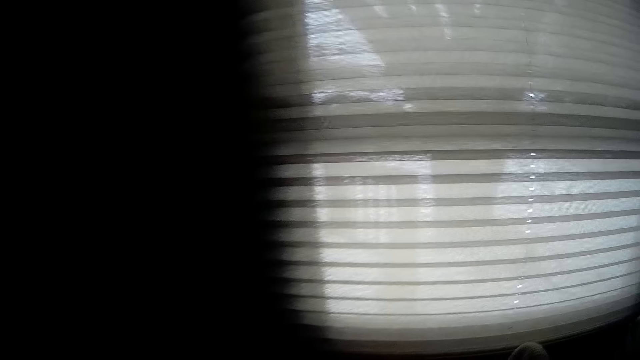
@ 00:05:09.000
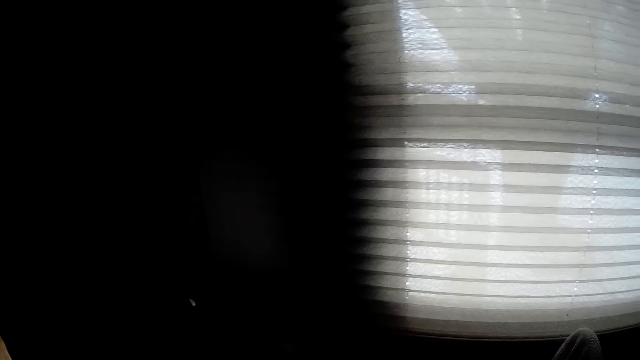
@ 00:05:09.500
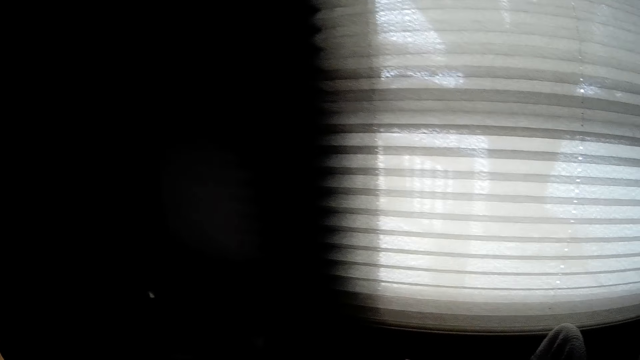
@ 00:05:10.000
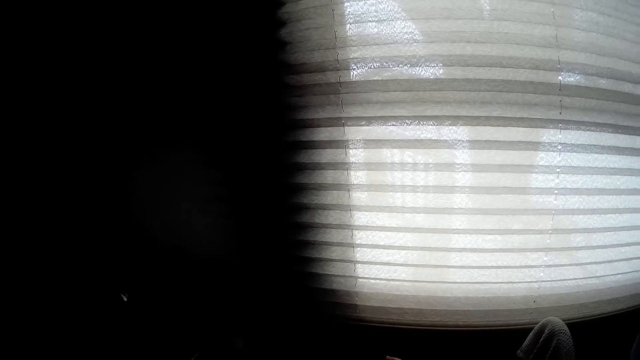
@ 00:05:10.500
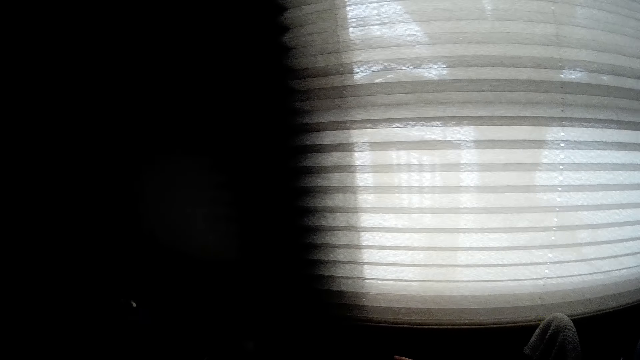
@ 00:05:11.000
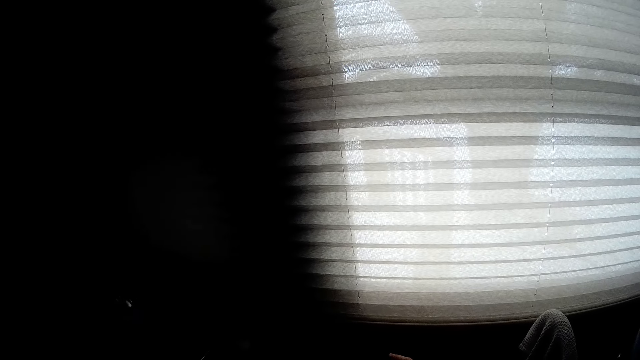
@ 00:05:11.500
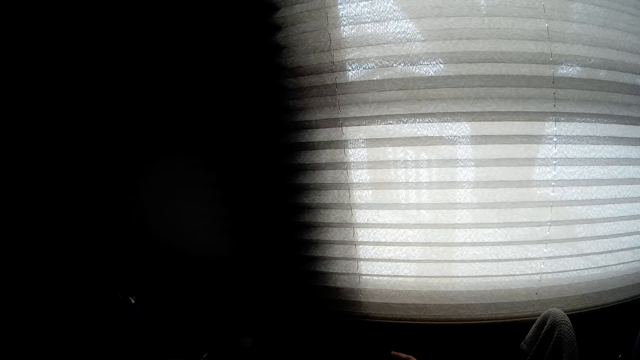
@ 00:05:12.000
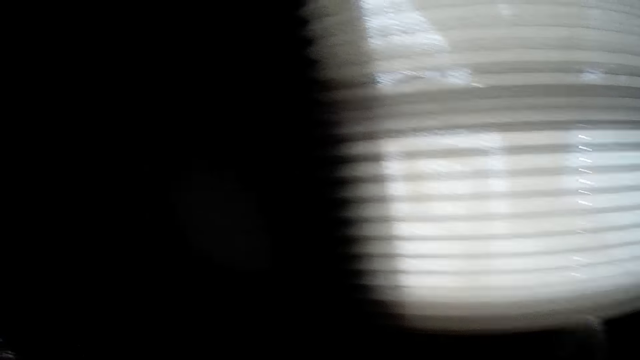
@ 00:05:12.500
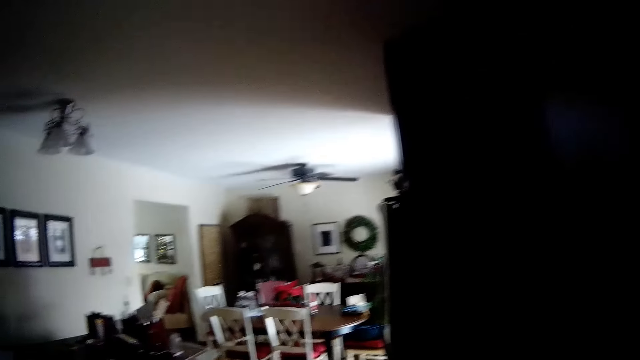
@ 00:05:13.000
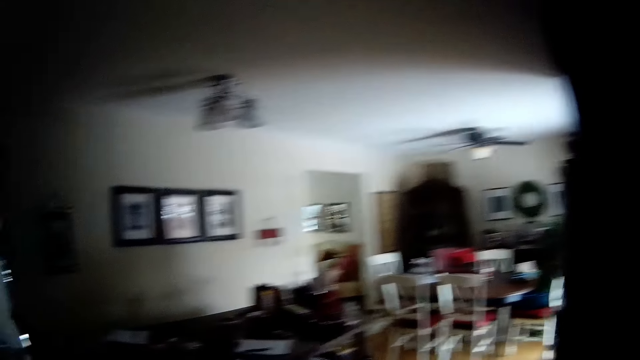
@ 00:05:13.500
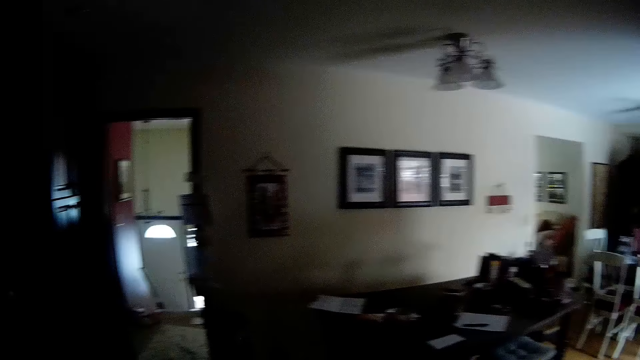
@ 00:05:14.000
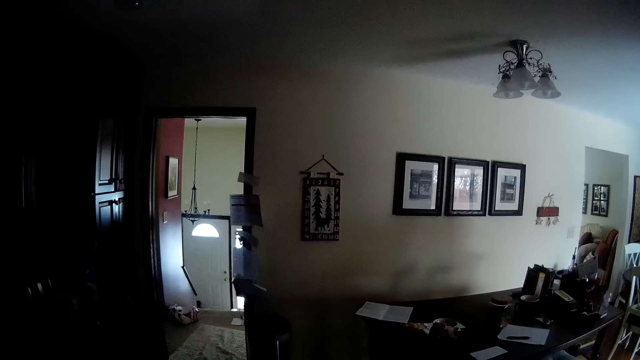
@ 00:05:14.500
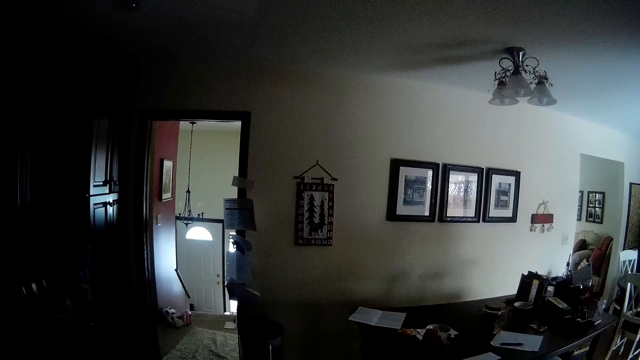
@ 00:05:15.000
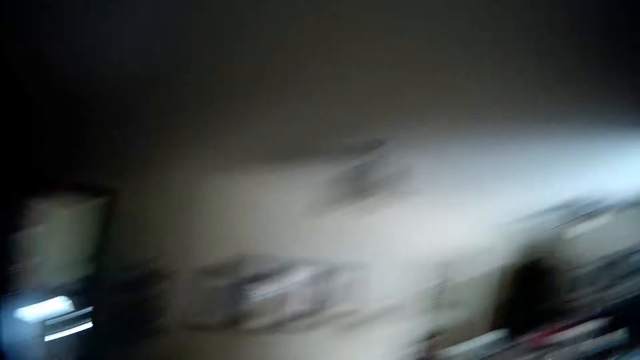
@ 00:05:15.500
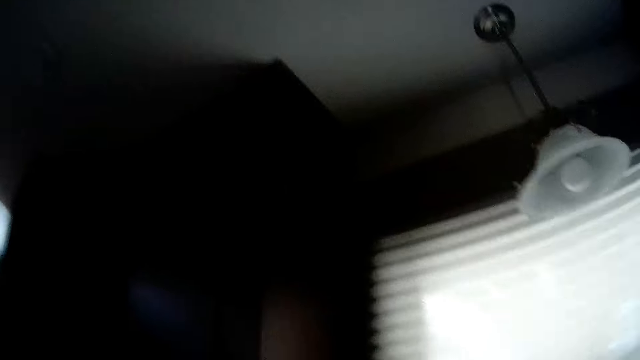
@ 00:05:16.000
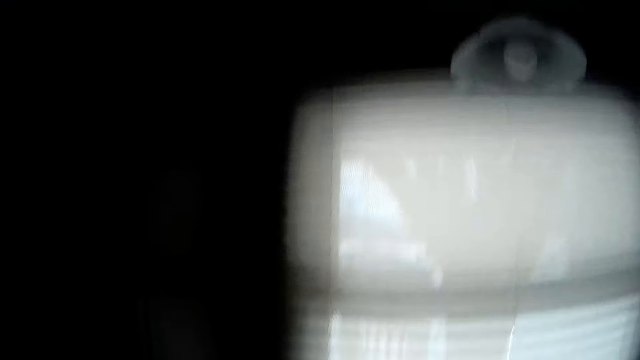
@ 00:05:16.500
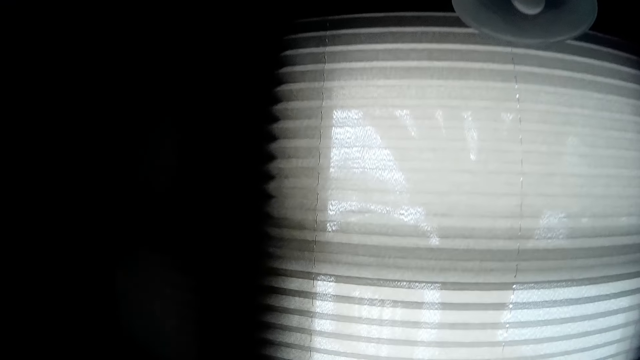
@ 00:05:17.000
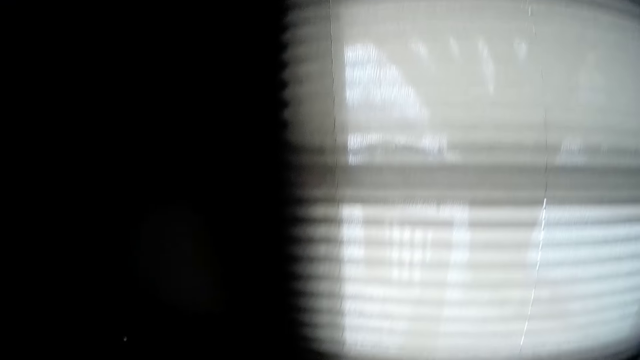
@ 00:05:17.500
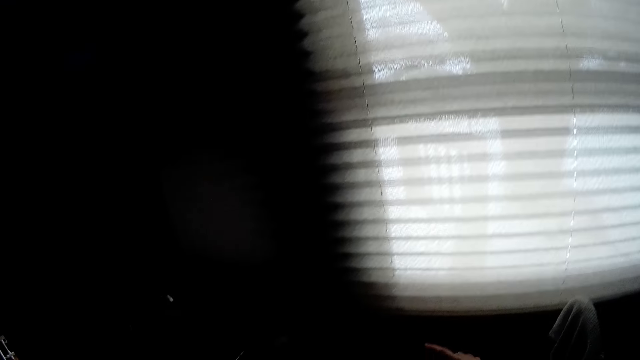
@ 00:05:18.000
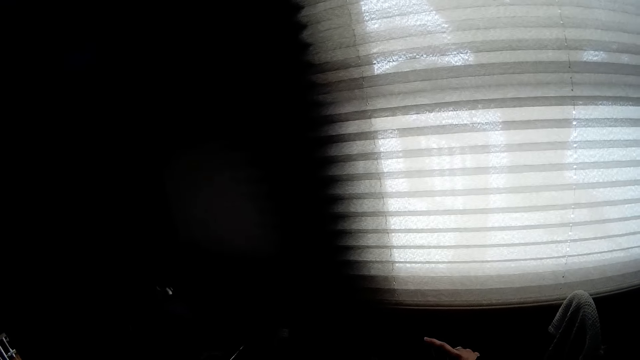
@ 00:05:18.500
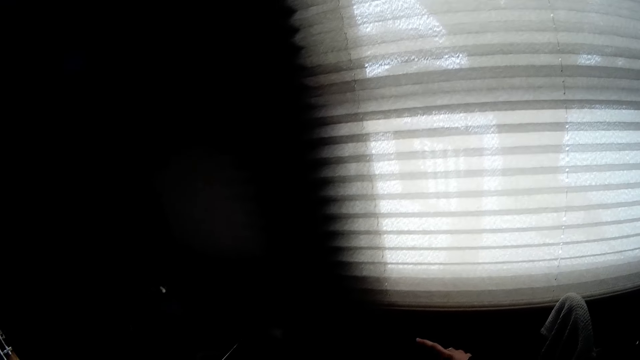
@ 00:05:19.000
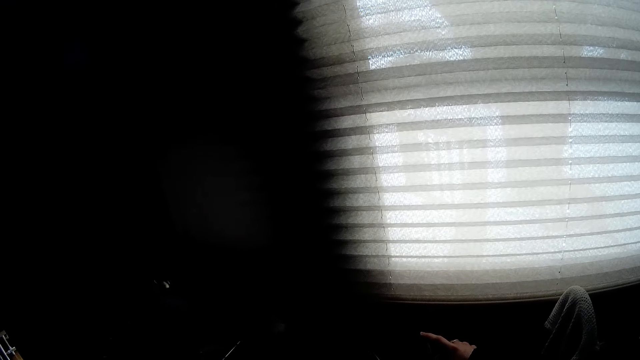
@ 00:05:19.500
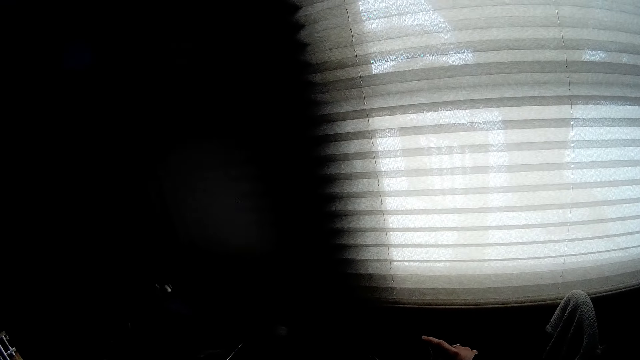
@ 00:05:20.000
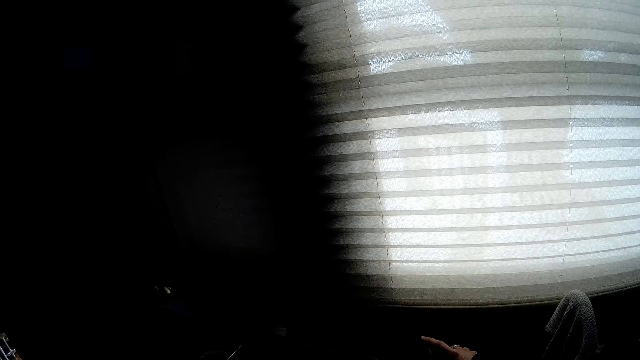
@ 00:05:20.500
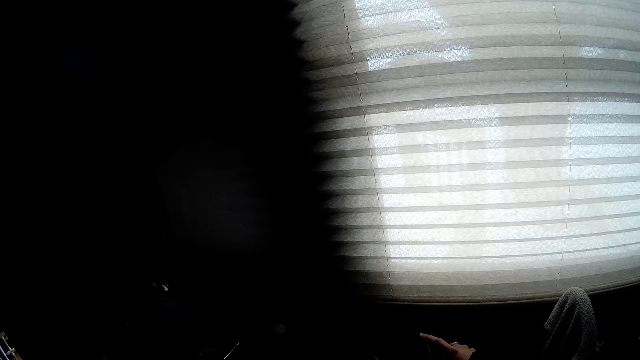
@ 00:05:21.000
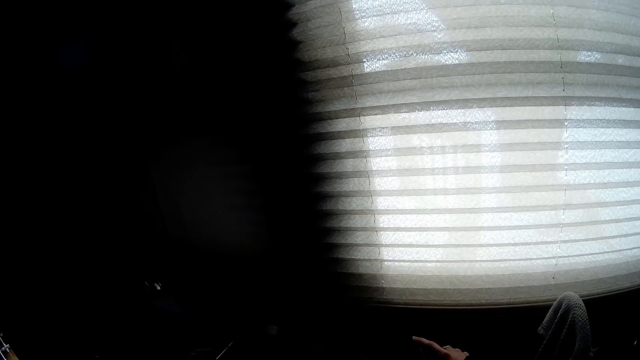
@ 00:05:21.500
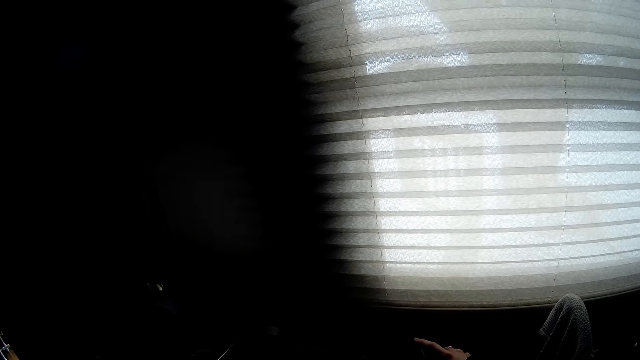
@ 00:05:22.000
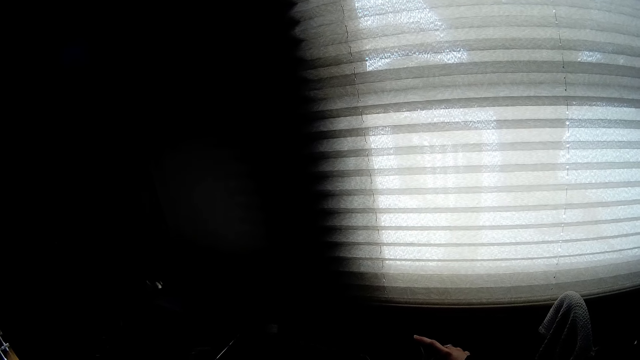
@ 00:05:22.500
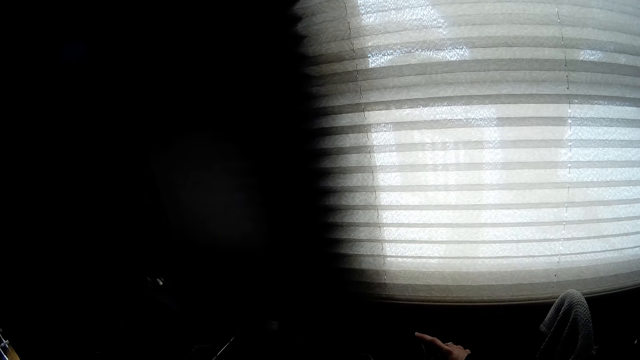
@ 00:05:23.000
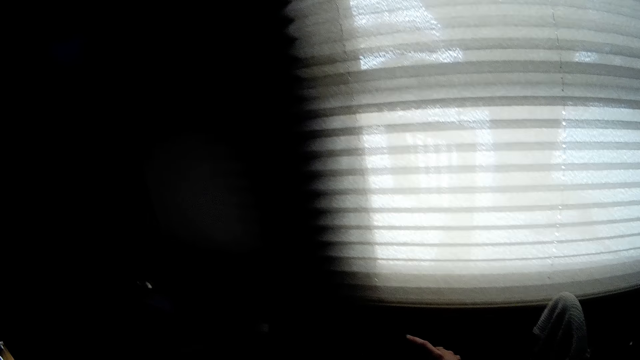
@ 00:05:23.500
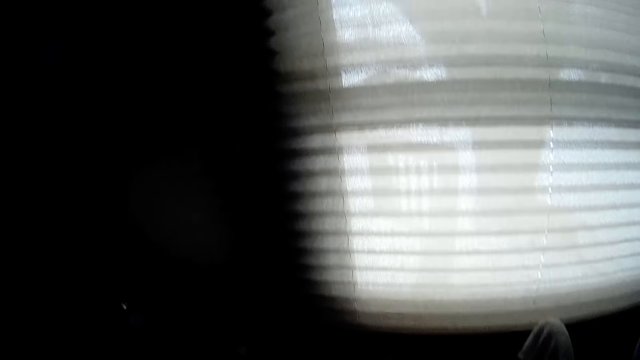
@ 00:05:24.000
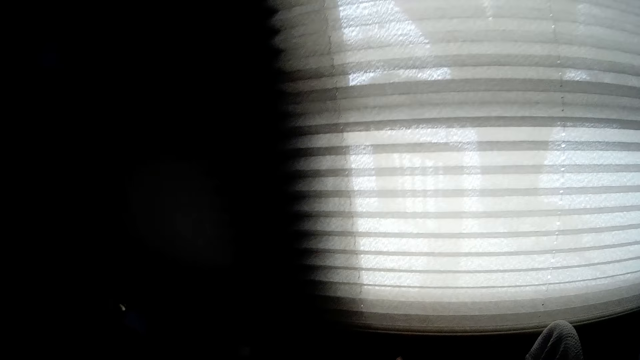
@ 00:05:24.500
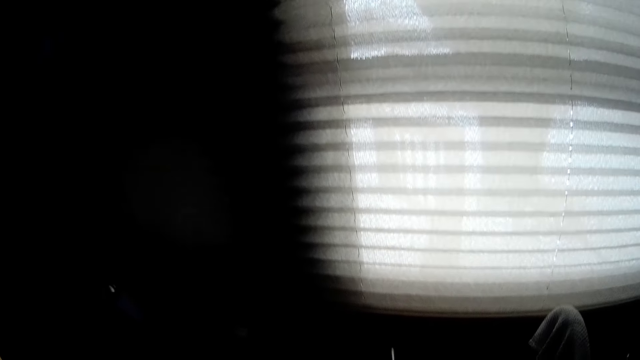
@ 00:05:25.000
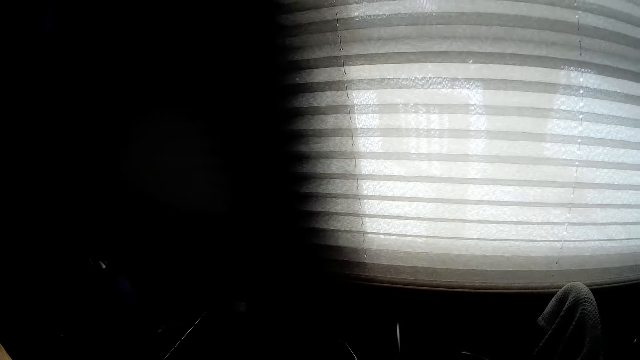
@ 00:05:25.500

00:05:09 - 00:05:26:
The camera wearer looks at the dining room. They look at the curtain on the window.

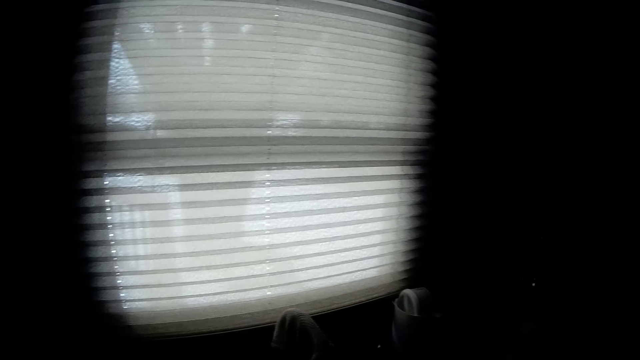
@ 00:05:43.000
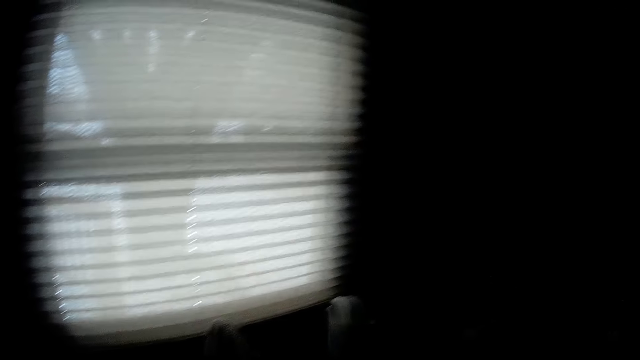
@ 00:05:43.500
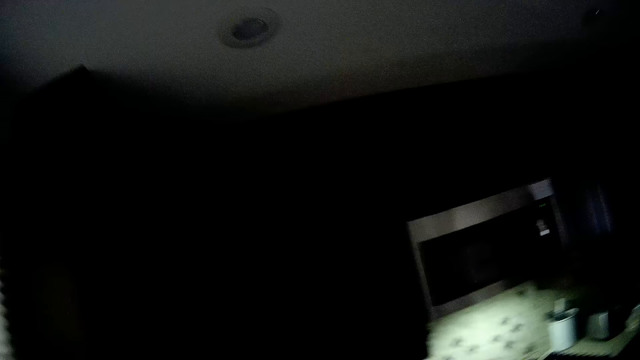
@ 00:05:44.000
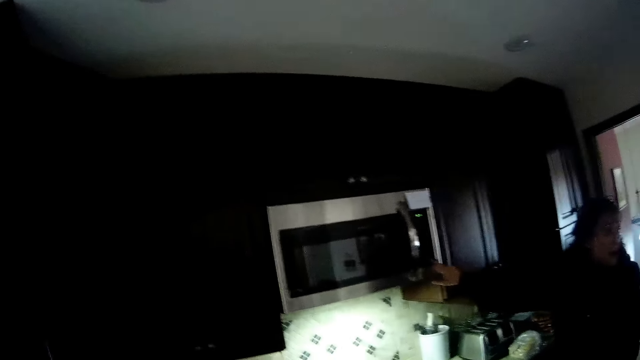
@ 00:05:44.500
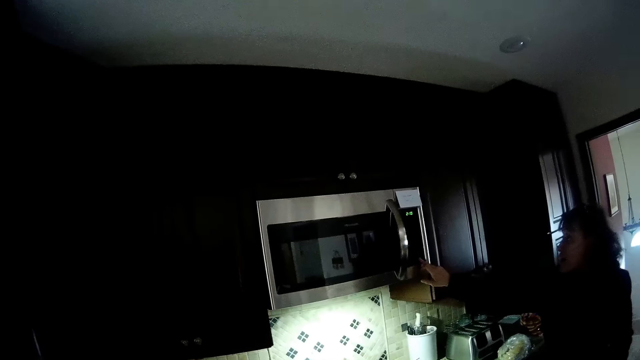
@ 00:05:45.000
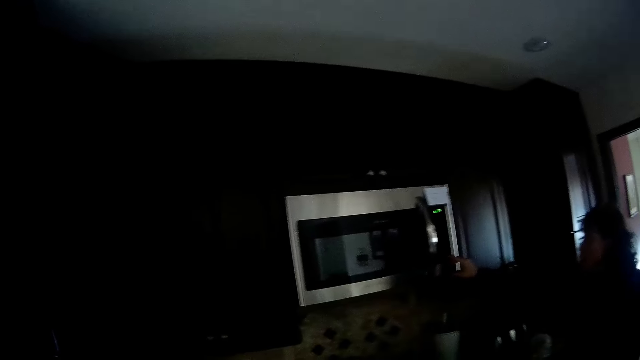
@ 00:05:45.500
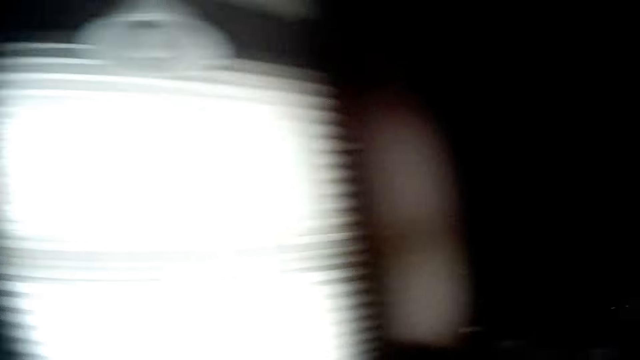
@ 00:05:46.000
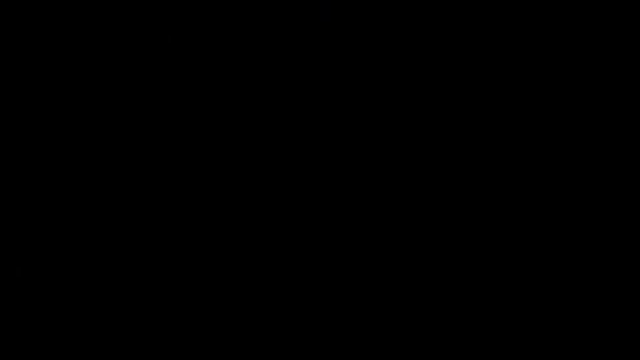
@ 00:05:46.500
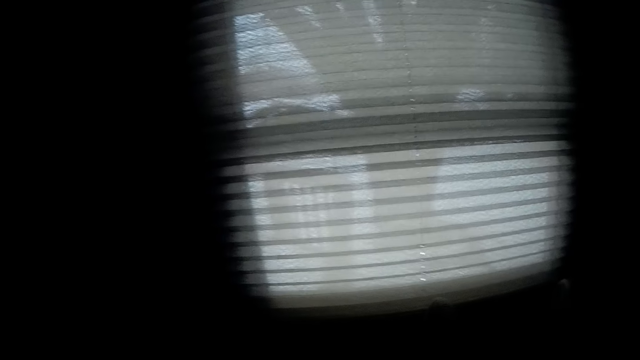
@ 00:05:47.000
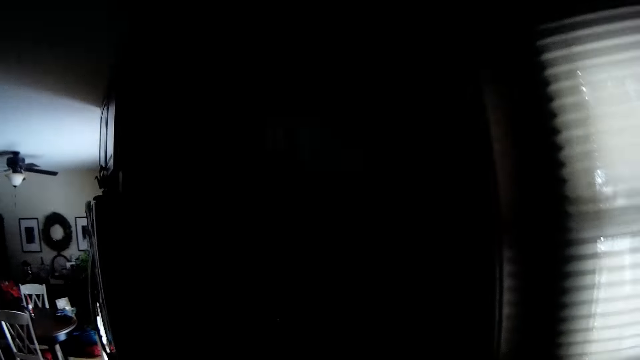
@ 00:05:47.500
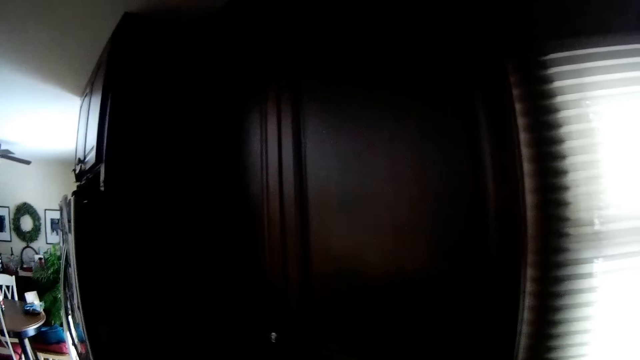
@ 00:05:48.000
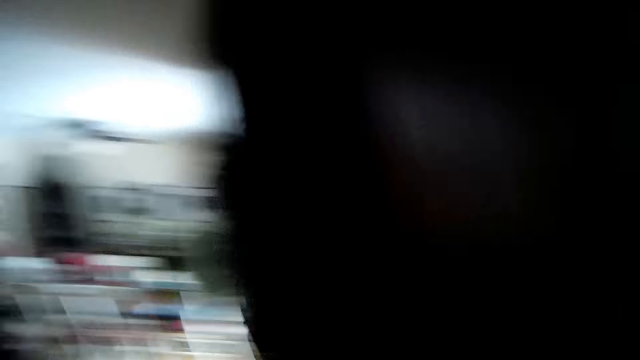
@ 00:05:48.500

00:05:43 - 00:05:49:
The camera wearer interacts with the woman. The woman points at the air conditioner.
